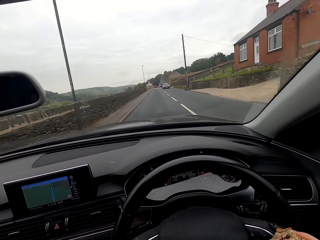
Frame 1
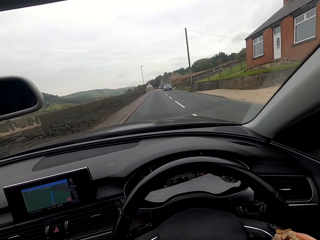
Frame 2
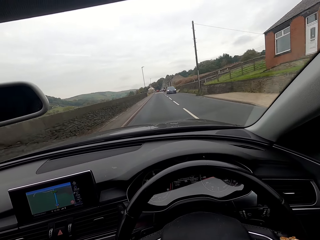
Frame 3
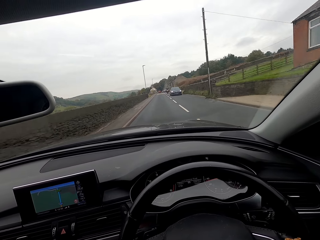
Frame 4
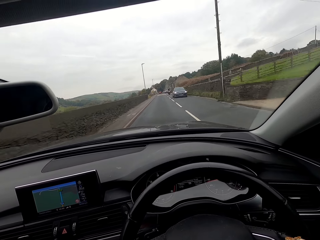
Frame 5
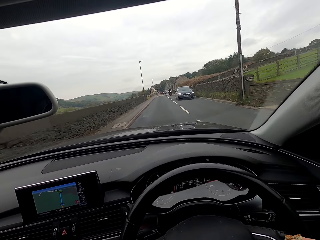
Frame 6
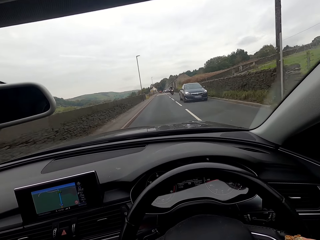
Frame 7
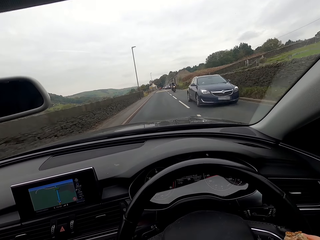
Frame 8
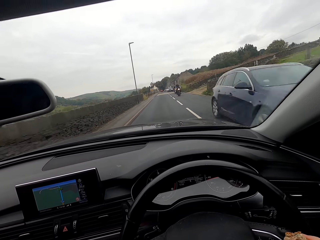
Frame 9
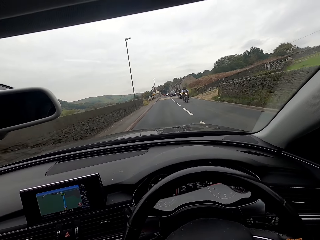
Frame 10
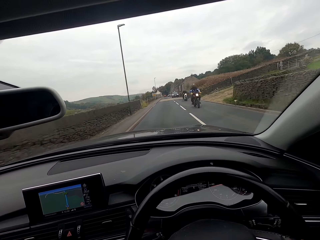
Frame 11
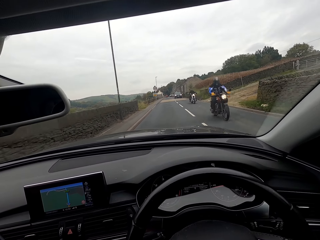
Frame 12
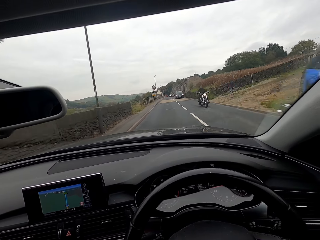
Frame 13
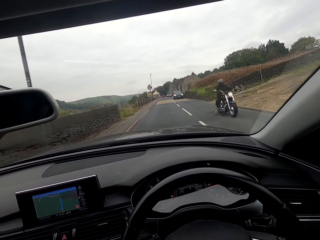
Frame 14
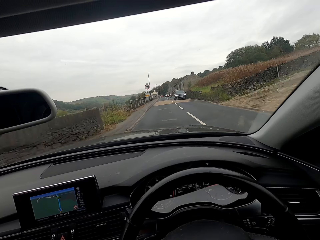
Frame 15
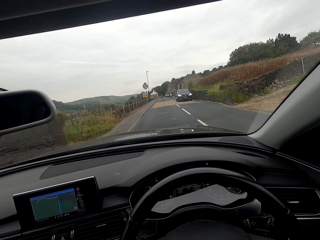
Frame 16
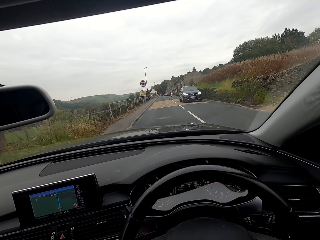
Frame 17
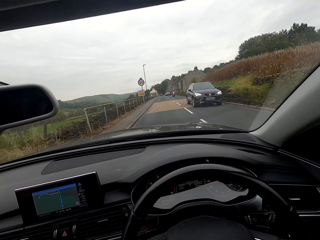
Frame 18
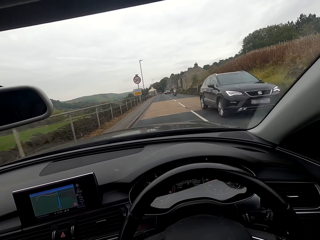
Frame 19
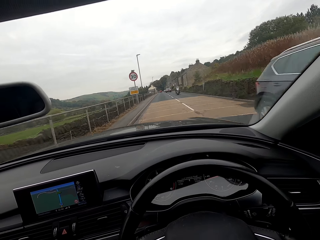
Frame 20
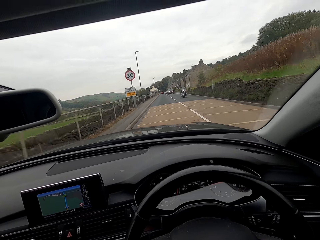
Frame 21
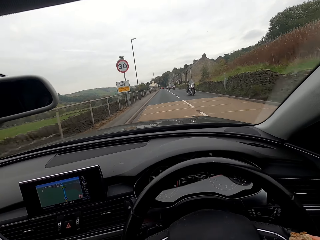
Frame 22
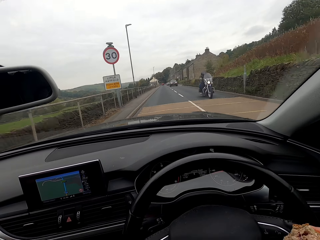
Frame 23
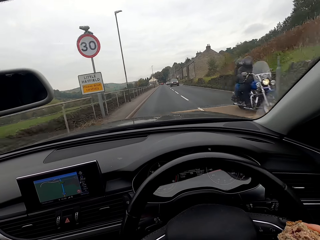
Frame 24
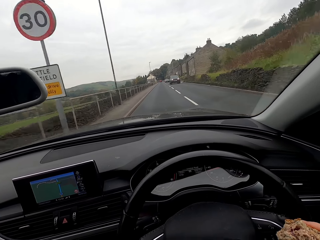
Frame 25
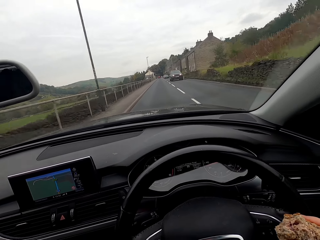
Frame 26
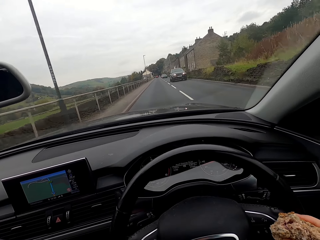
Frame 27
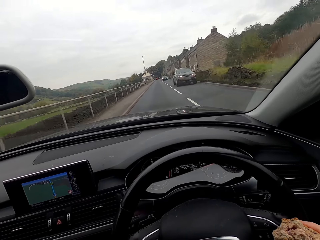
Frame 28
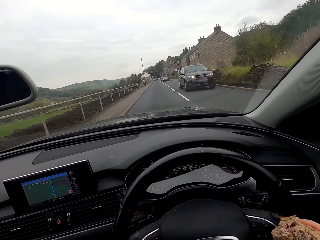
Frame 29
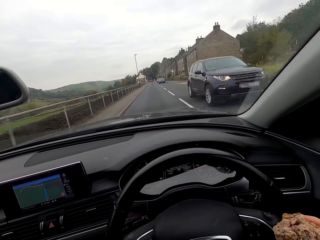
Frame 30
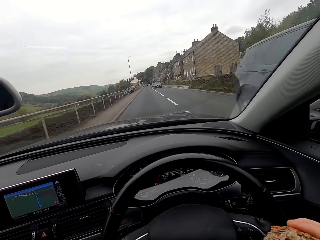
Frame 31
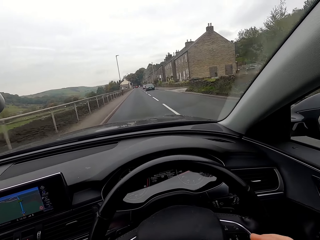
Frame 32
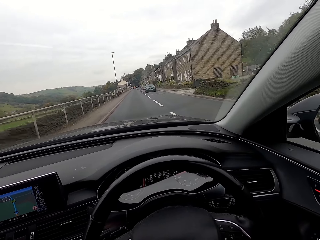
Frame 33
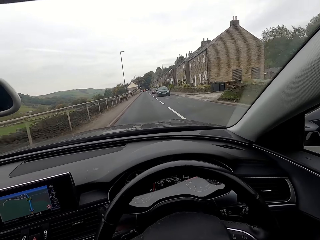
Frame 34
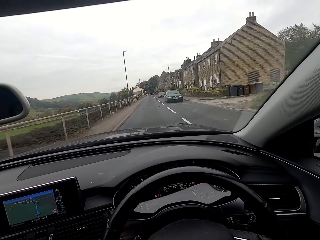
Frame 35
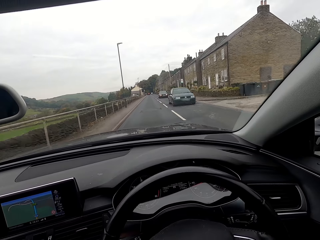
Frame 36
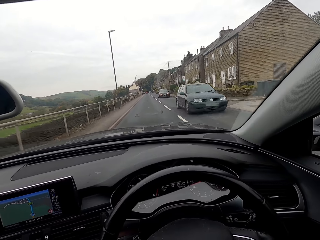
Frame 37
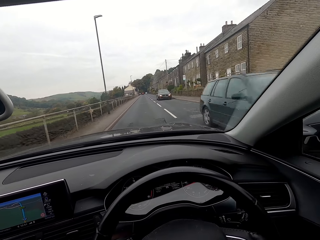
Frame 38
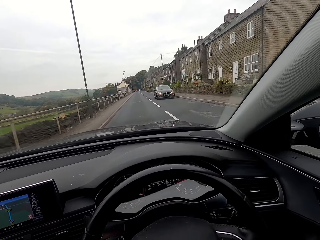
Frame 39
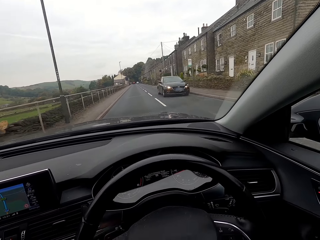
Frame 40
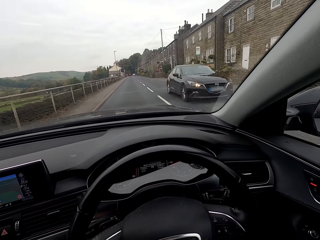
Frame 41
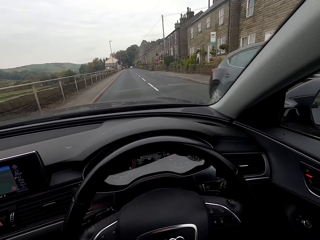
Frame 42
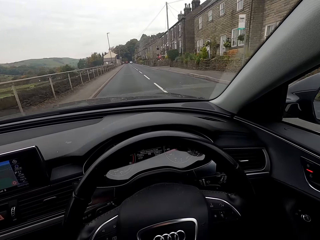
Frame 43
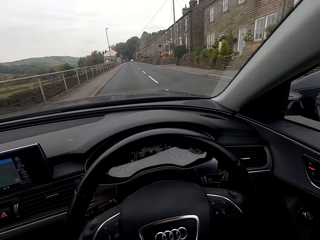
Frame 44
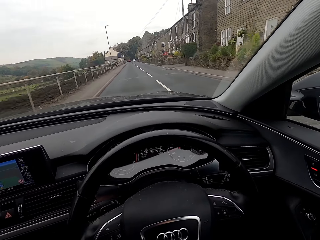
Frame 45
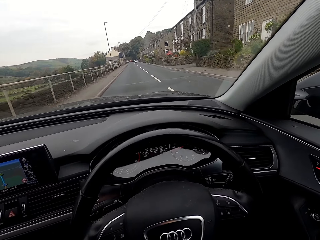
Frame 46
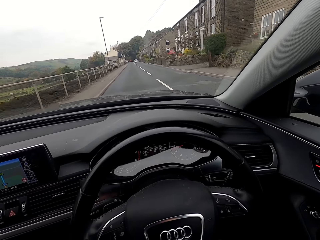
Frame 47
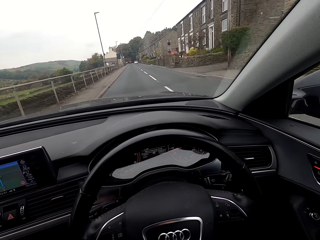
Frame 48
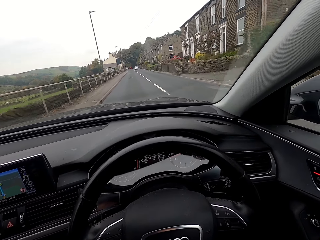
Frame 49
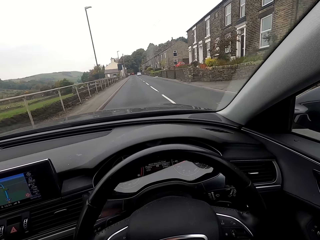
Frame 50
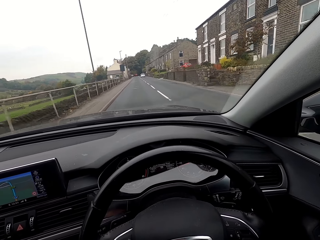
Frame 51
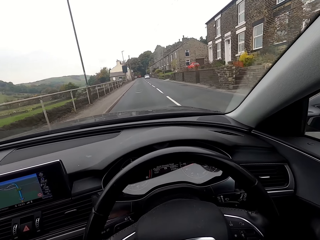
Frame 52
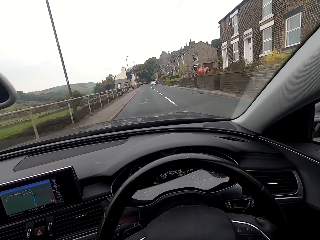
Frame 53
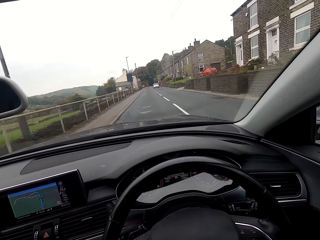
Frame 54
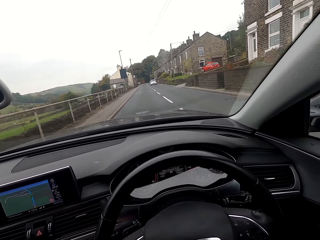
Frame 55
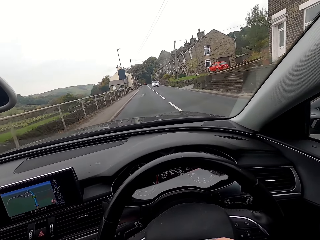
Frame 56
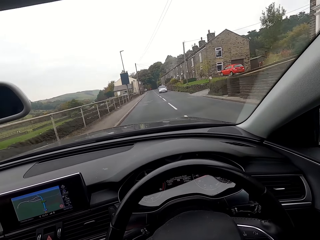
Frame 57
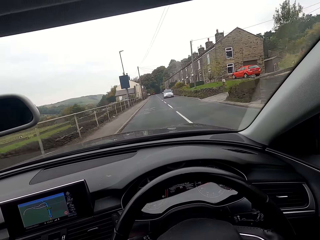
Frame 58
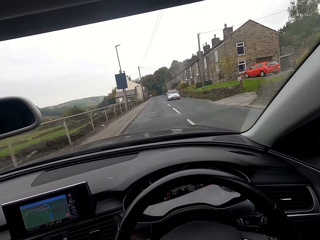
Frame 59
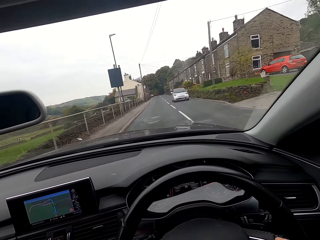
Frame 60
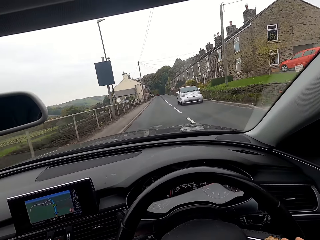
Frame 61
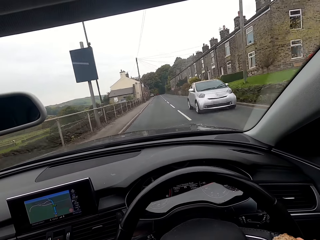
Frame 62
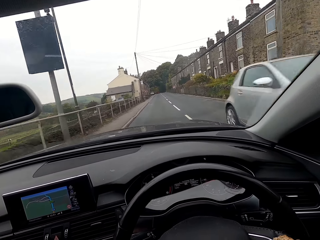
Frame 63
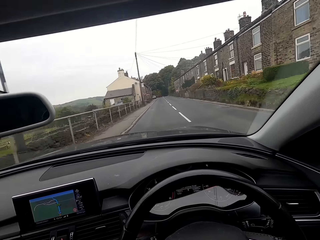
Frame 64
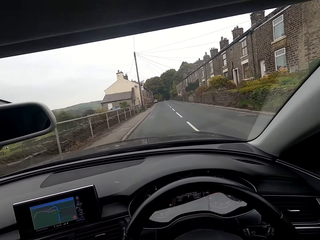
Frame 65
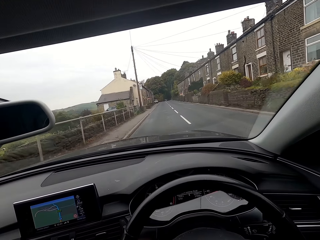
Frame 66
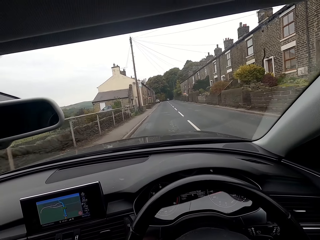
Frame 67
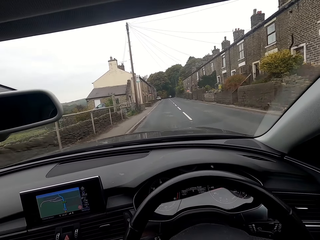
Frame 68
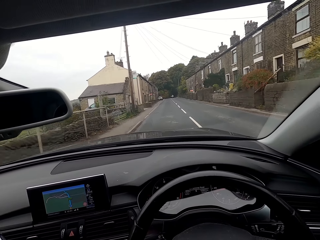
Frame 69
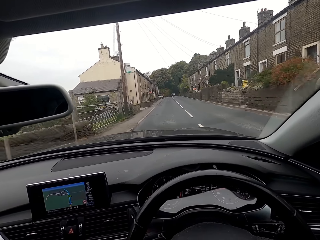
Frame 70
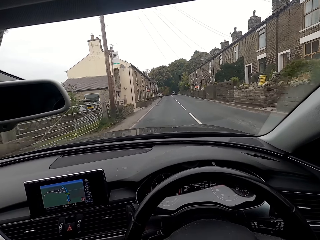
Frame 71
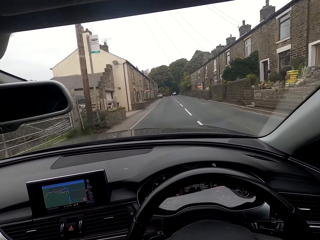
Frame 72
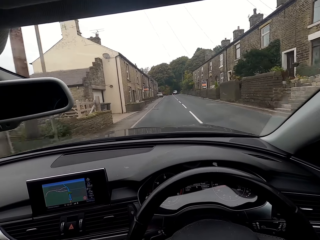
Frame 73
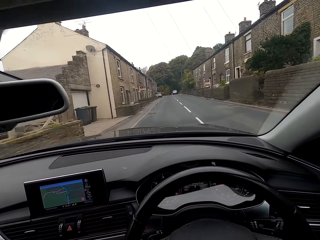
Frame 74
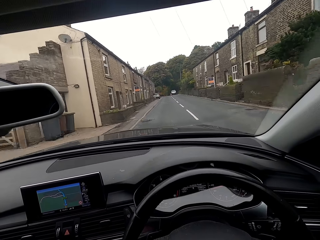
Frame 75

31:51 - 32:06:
A saloon car drives past the camera wearer. A motorcycle drives past them. A motorcycle drives past them again. An SUV drives past them. A motorcycle drives past them. An SUV drives past them. A saloon car drives past them repeatedly.

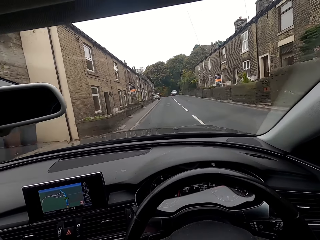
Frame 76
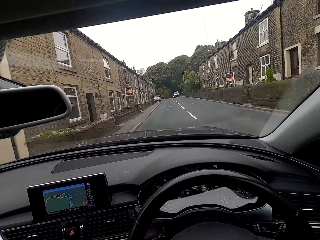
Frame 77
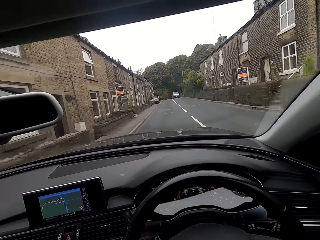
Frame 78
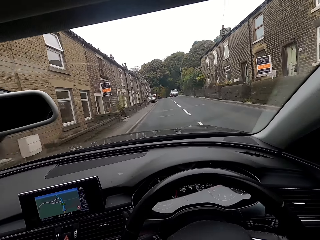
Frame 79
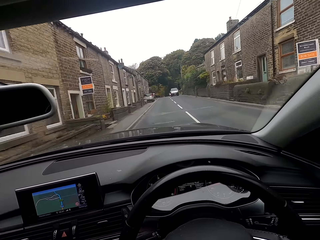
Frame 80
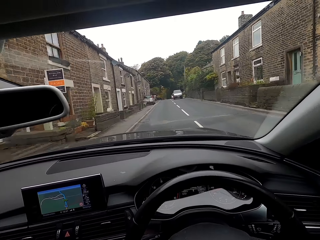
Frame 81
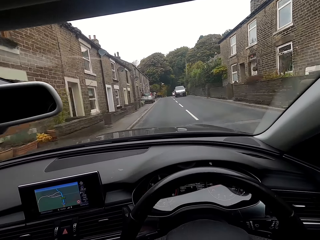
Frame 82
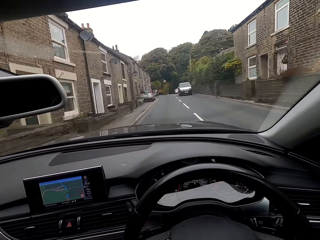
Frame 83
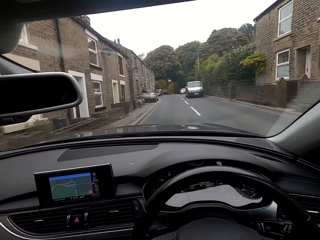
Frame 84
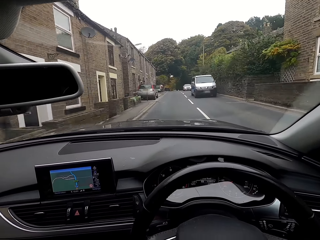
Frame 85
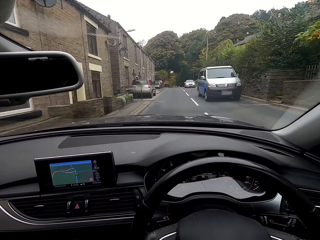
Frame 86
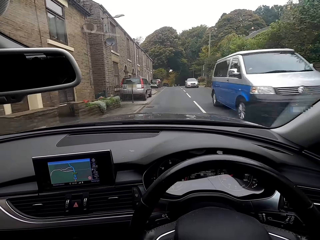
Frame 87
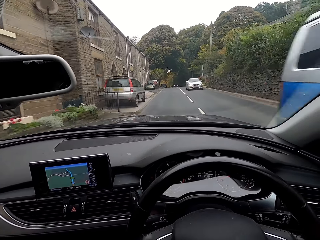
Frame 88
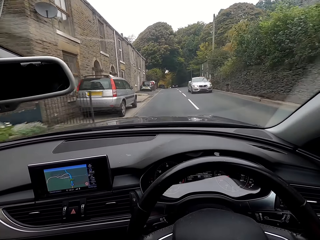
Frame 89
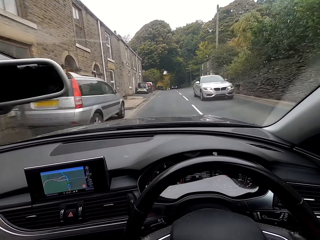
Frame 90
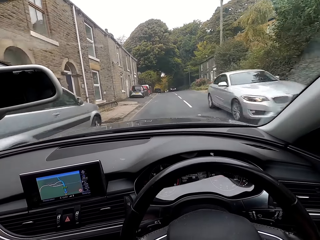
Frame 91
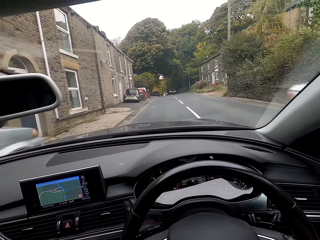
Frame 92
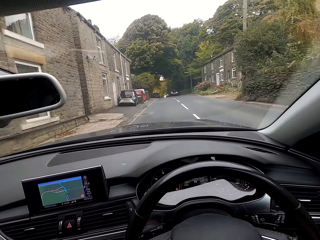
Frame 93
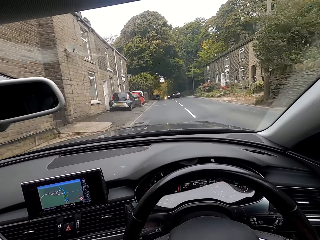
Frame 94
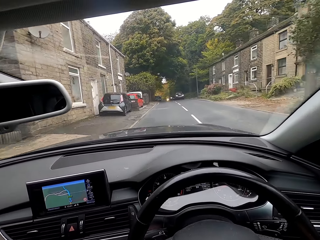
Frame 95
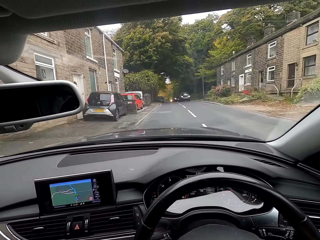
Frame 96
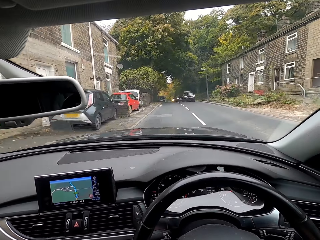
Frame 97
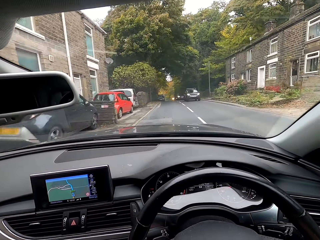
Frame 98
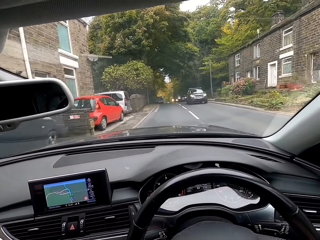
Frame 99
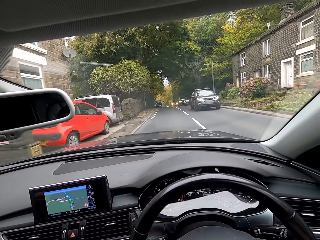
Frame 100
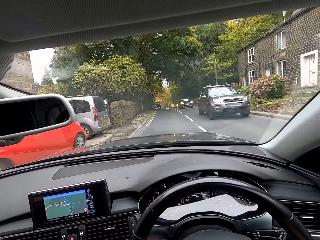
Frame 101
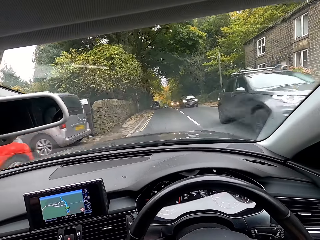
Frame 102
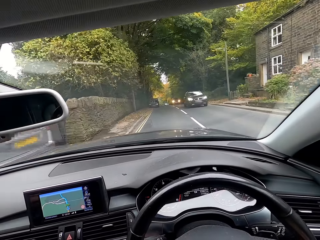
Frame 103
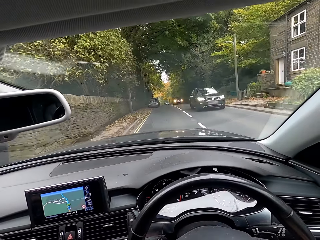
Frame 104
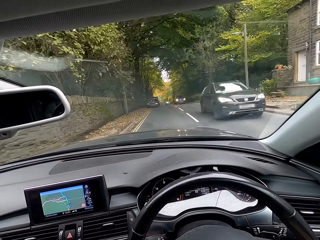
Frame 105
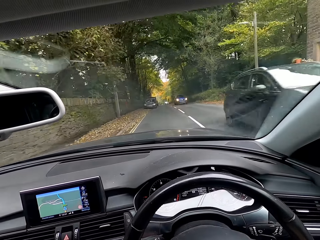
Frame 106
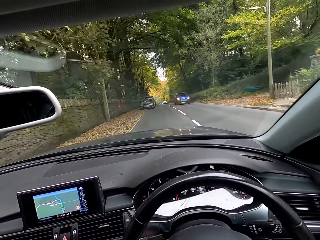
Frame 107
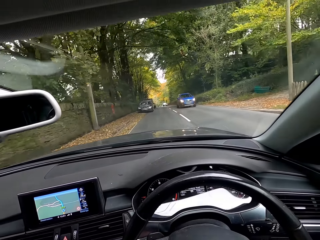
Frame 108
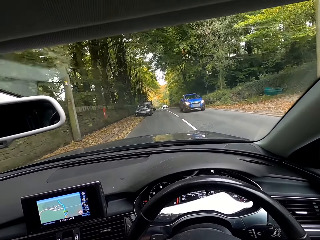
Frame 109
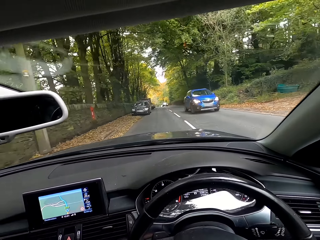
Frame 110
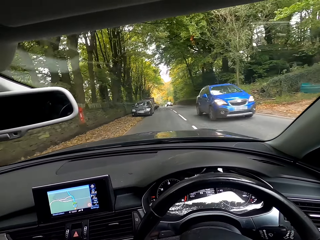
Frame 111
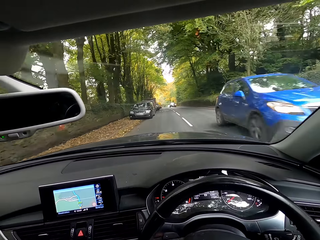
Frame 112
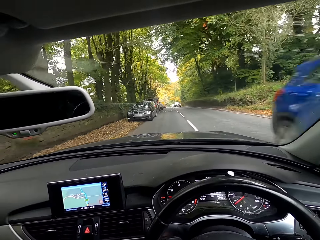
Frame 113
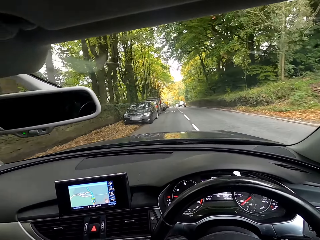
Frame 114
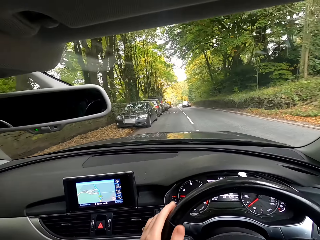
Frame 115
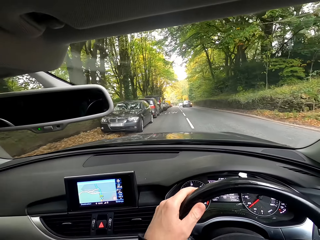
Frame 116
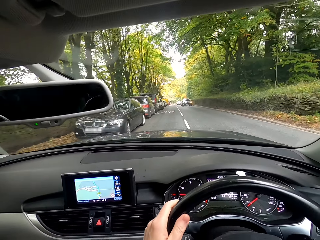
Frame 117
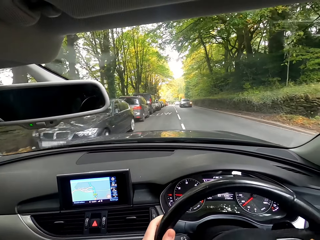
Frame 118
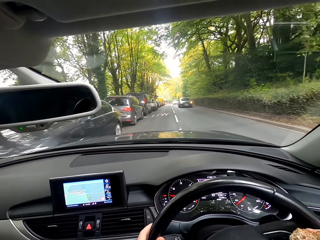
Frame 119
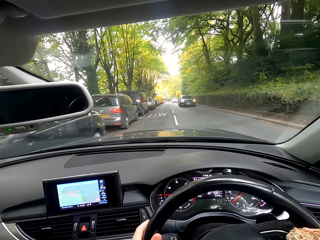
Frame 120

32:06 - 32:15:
A van drives past the camera wearer. A saloon car drives past them. An SUV drives past them repeatedly.
